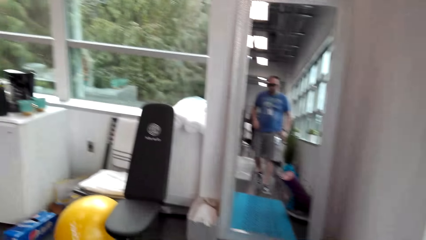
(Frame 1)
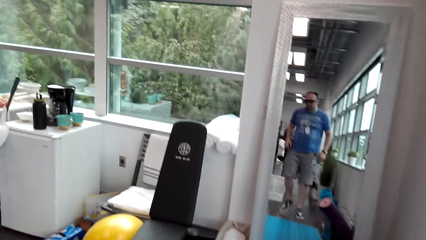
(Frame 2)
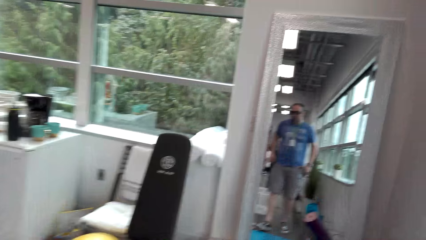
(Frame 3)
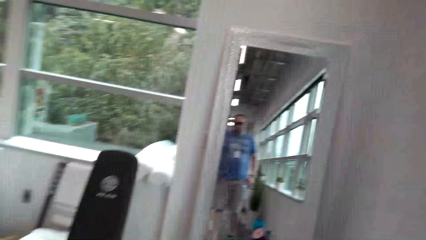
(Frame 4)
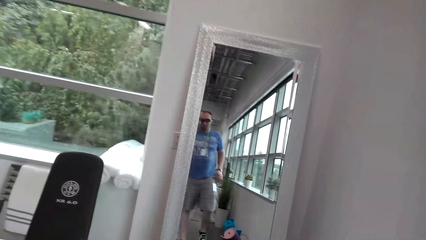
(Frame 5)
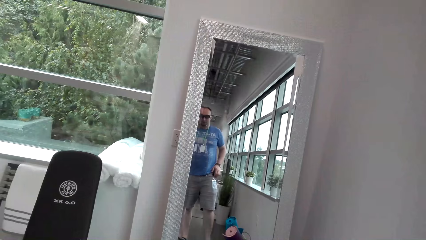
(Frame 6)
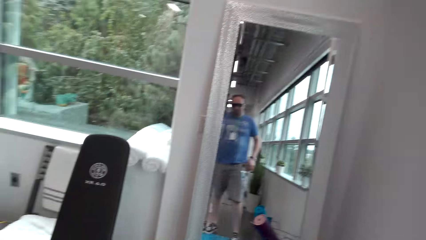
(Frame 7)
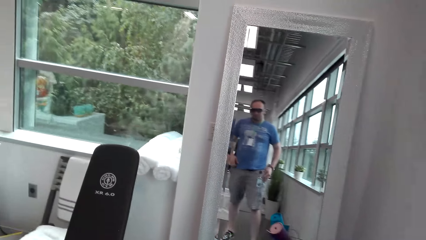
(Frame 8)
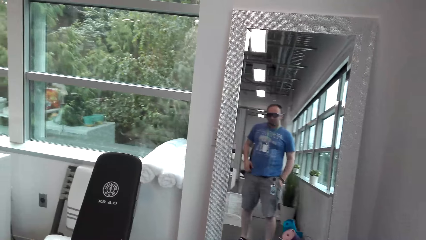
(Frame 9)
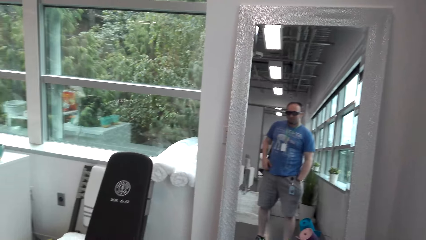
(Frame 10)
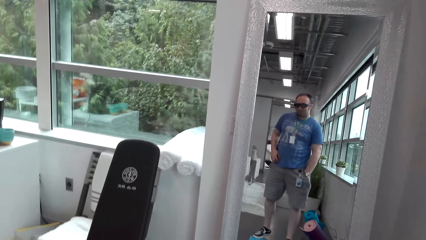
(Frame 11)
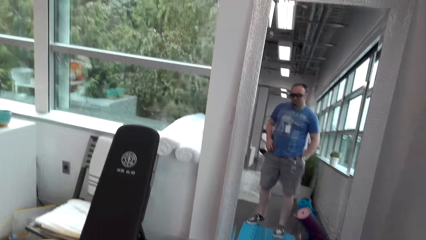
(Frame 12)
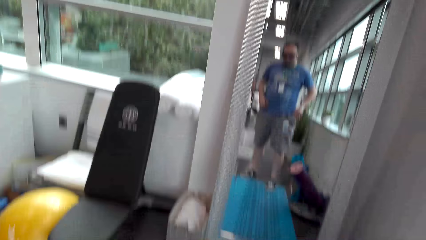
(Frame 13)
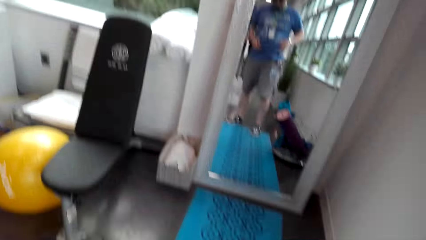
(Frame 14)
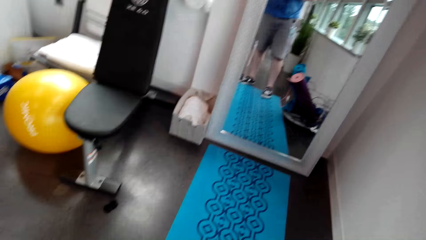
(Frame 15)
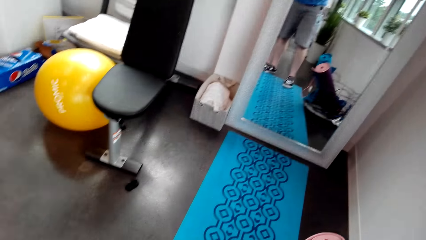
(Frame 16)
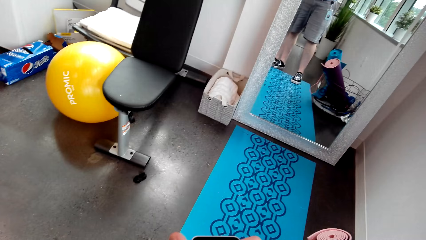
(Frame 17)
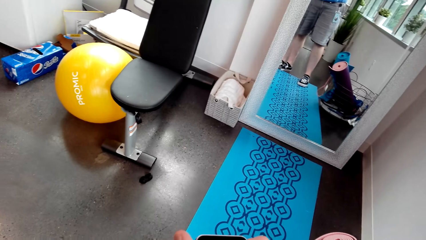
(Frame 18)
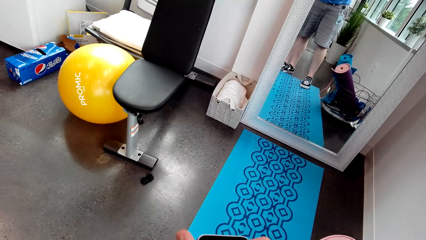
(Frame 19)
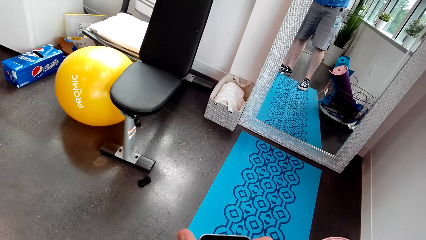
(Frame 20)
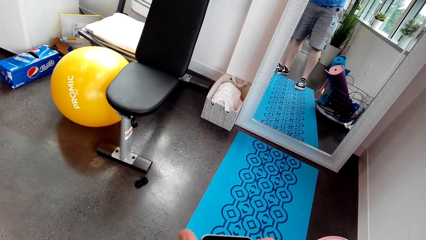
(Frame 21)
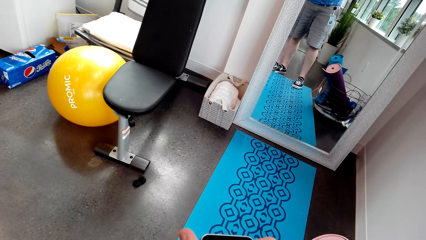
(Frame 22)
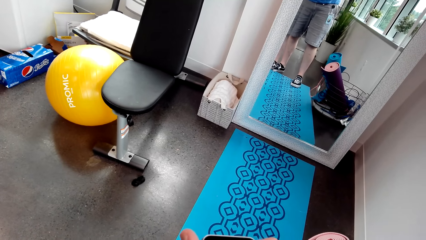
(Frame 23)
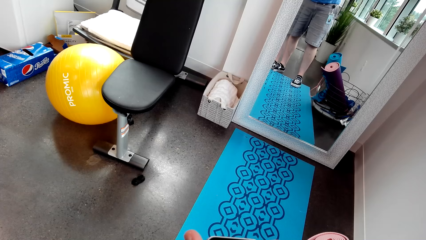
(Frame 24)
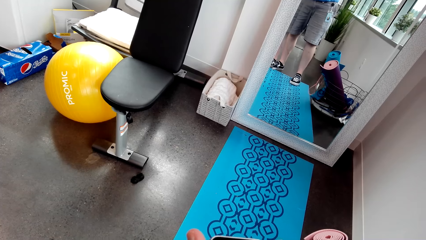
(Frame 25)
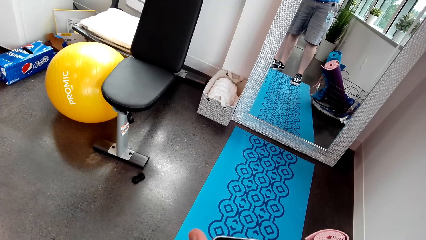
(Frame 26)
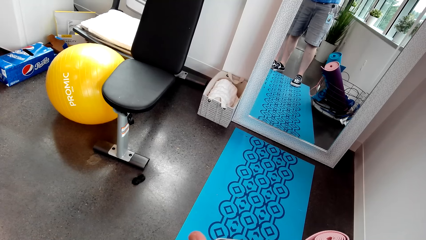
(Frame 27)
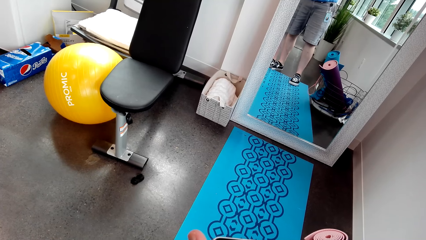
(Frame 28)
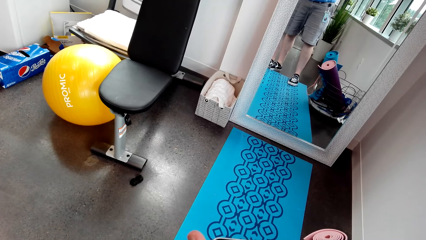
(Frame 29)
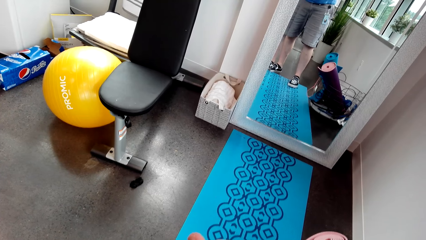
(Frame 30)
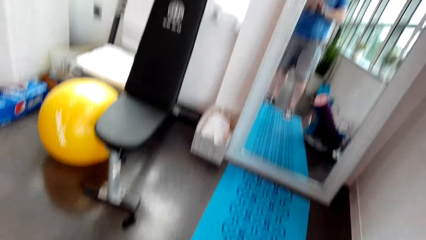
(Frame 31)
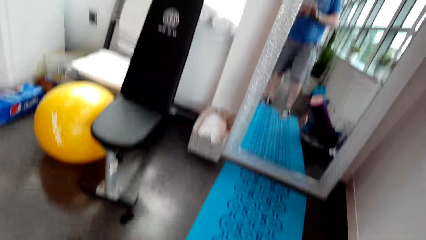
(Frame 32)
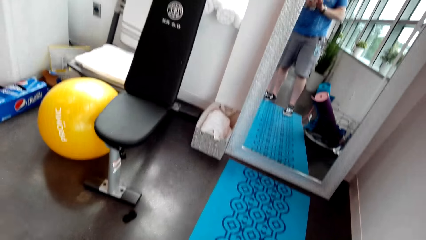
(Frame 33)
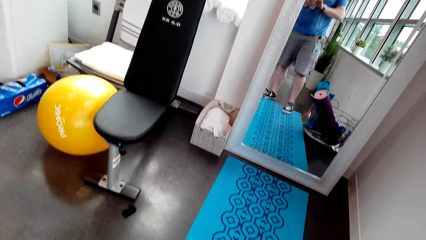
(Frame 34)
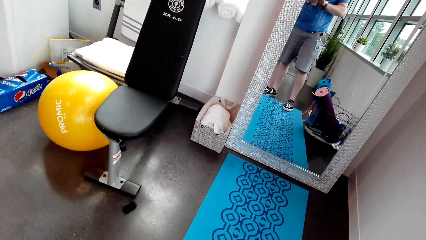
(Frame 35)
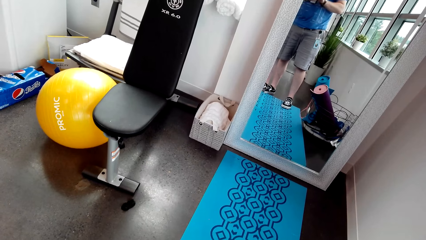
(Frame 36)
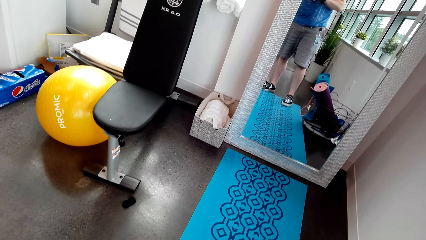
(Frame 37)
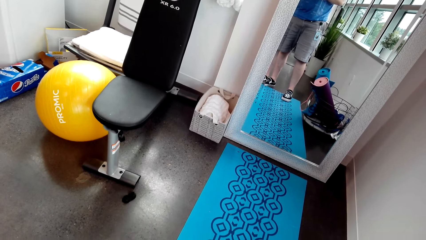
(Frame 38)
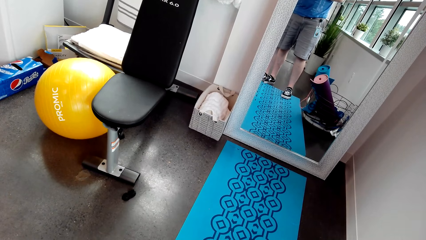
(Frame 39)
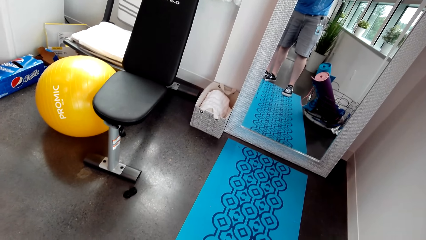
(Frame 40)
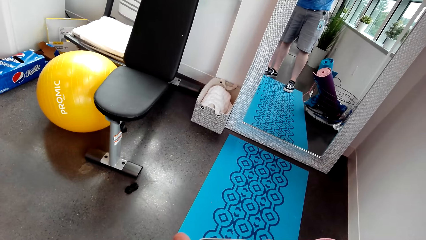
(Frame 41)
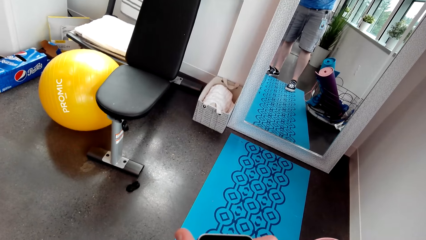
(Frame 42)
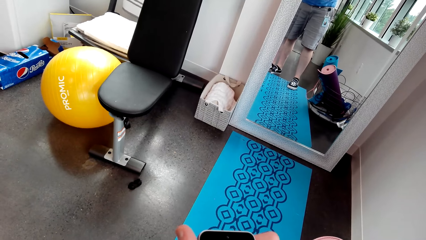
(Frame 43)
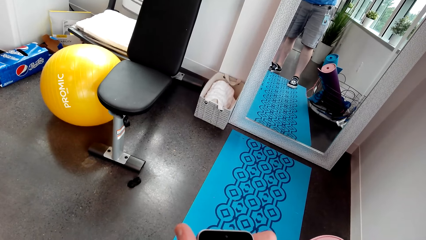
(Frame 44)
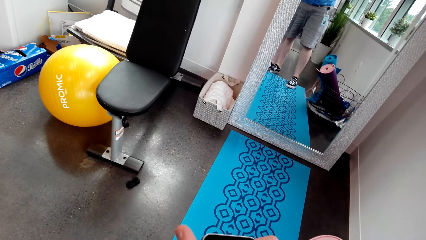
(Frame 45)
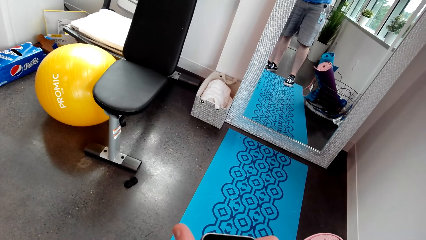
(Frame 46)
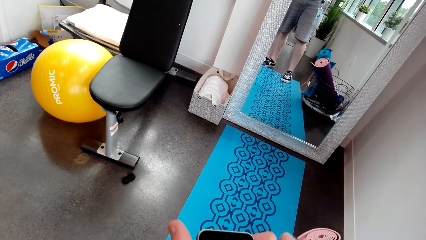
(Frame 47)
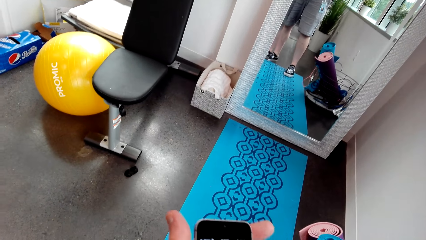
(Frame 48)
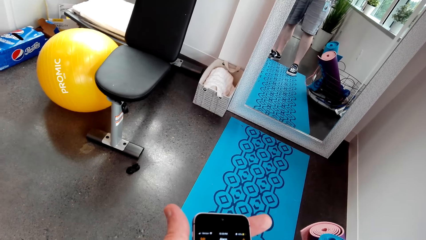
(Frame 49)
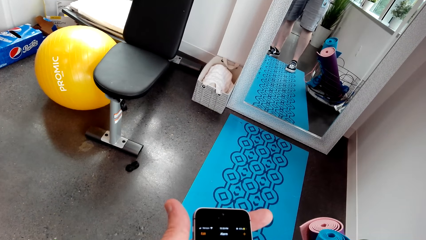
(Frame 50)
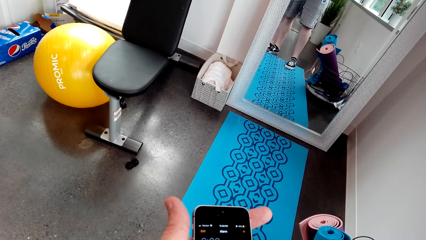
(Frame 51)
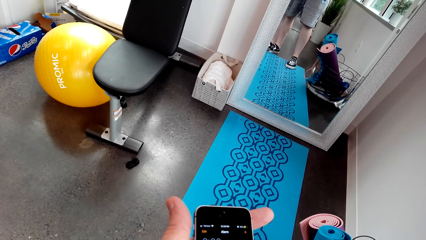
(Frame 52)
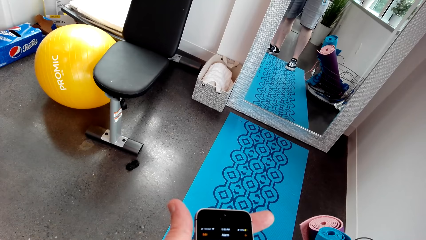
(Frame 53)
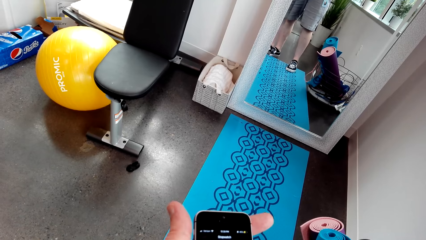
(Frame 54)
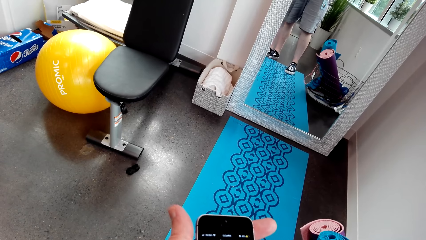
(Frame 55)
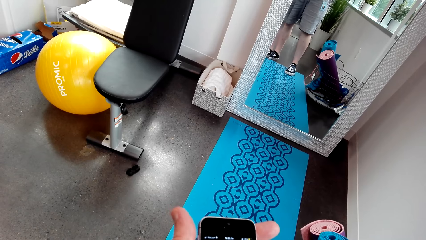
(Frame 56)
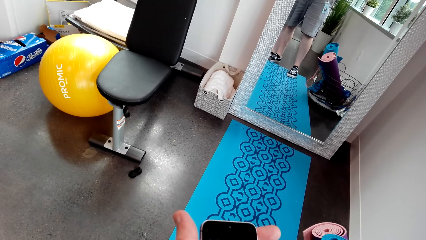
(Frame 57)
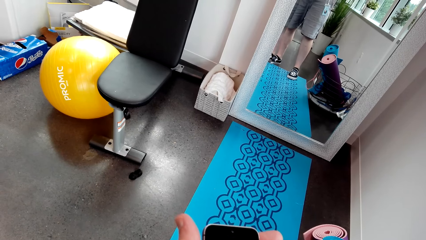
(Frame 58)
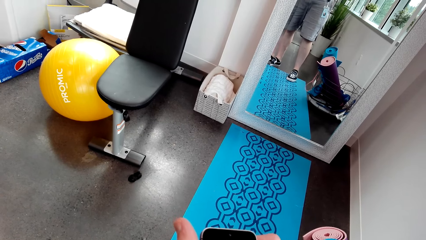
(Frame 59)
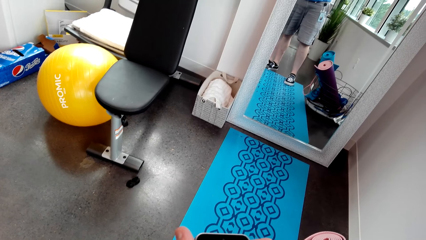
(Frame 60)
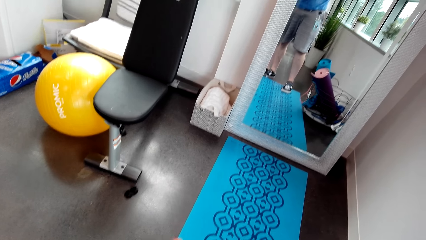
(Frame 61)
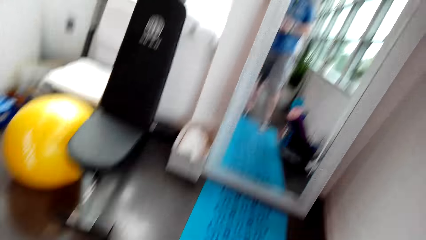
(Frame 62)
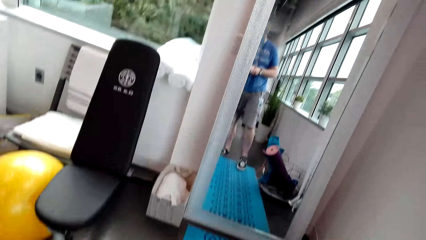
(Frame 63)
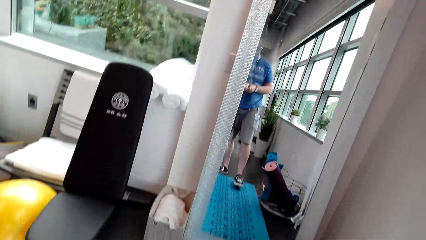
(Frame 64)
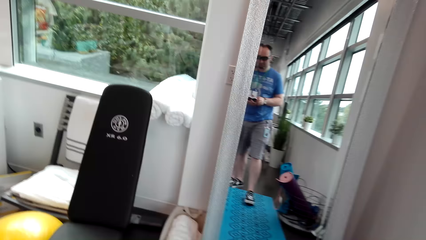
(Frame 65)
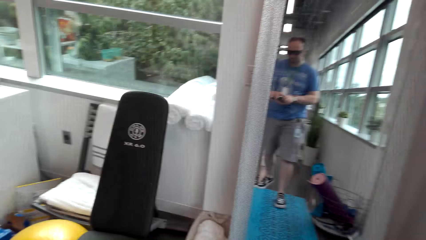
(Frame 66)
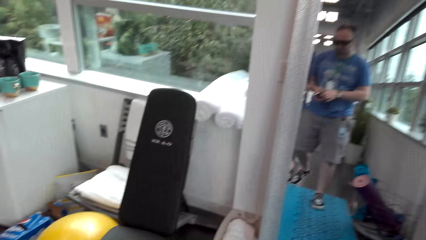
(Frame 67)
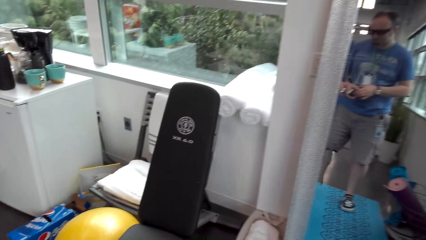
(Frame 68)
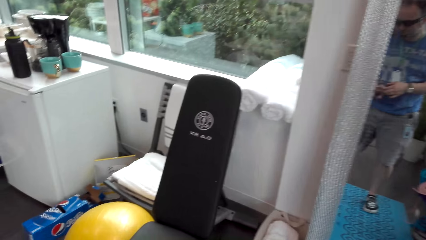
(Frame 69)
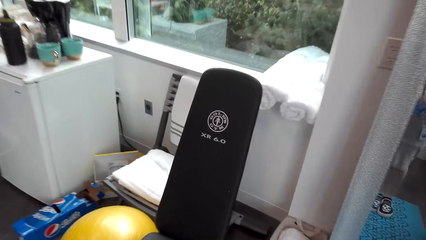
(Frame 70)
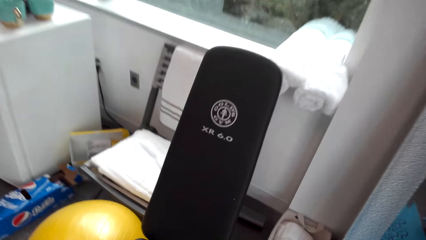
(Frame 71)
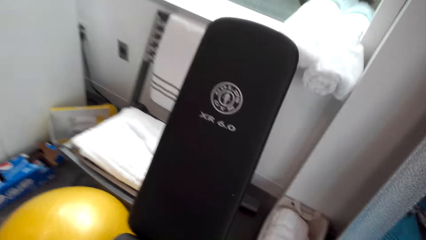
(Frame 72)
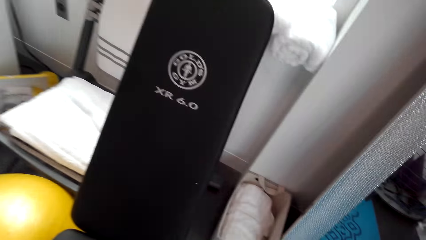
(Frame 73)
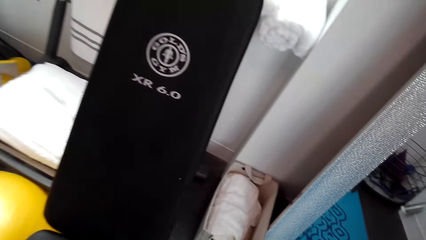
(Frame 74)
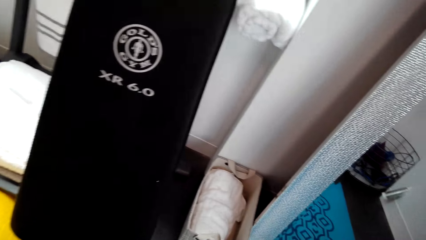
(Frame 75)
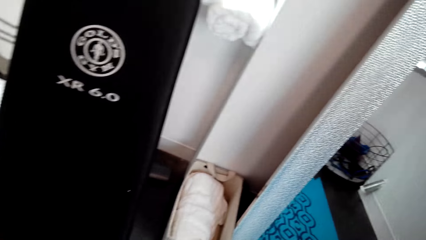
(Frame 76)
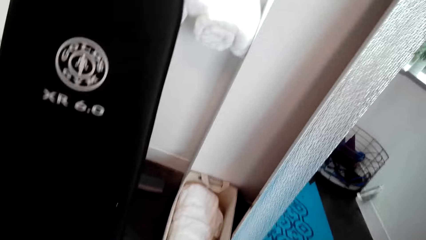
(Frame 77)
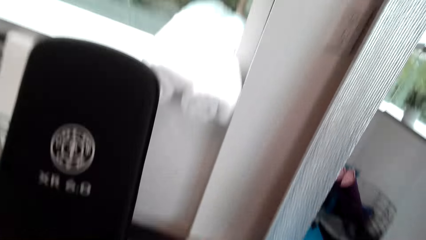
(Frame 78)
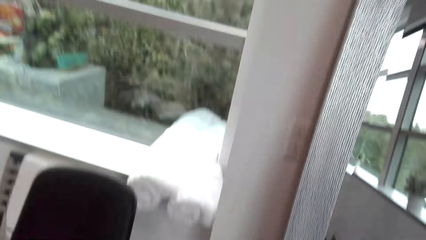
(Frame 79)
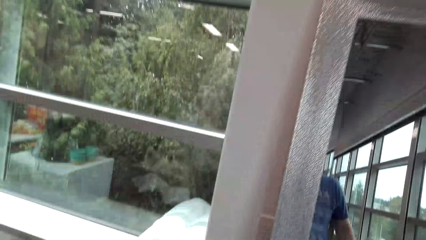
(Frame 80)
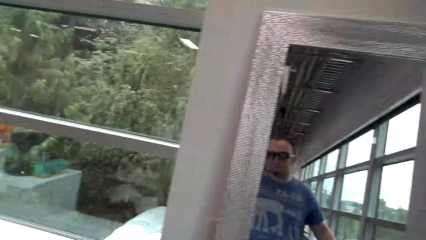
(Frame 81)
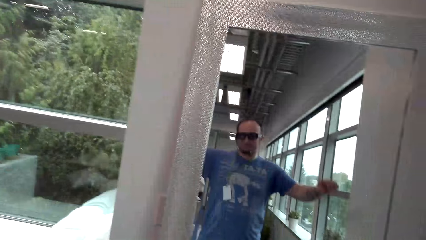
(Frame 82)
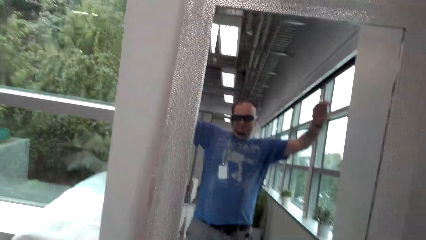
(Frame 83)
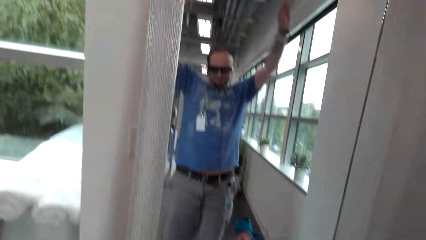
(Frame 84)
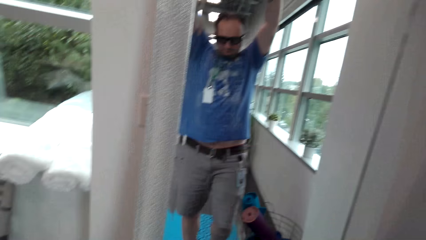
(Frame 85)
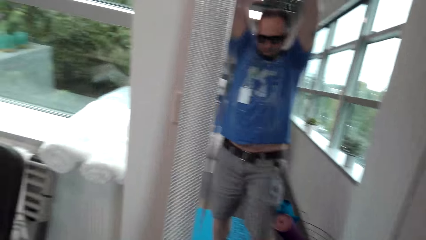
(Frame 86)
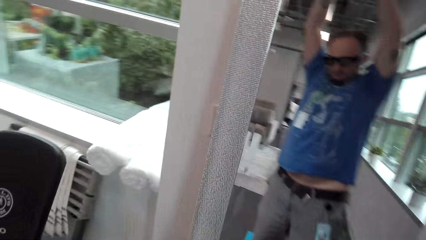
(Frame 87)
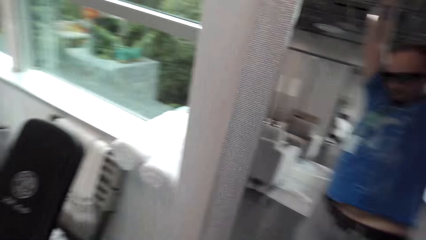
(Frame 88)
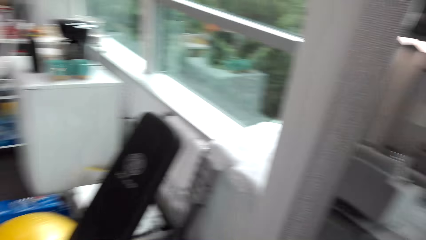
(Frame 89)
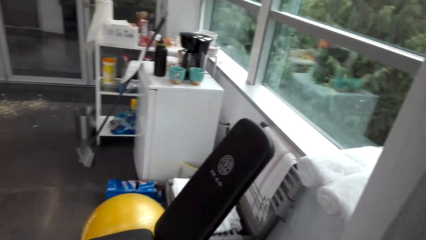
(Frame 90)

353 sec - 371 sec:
The camera wearer takes the phone out of the pocket in front of the mirror. They stare at the mirror. They use the phone. They walk towards the mirror. They drop the phone on the workout bench in front of the mirror. They look around. They work out in front of the mirror. They stare at the mirror.
